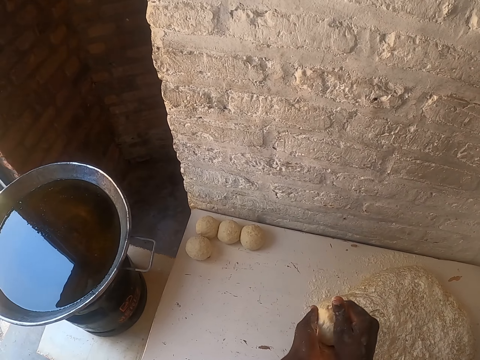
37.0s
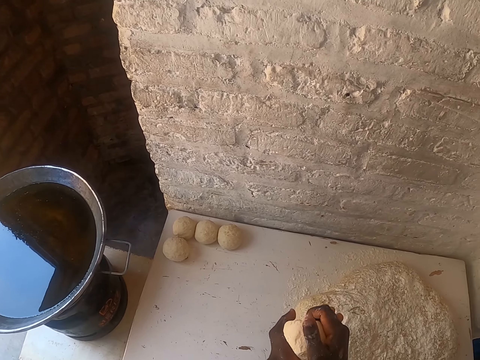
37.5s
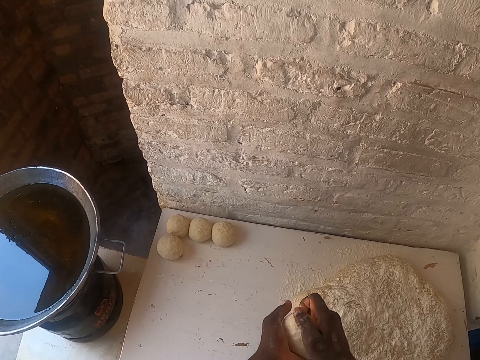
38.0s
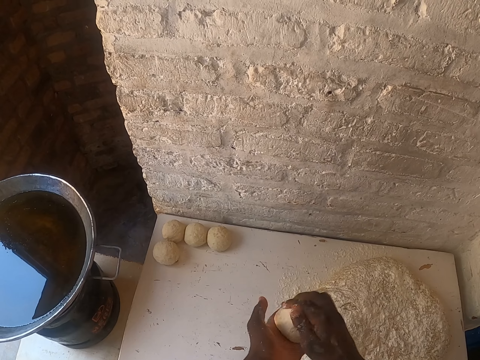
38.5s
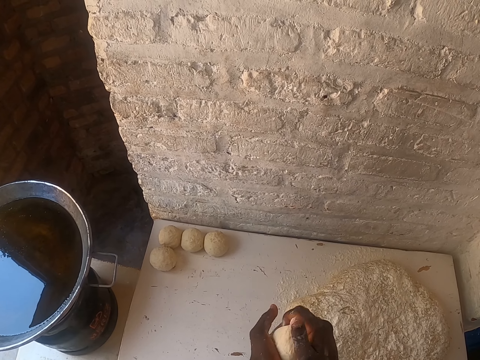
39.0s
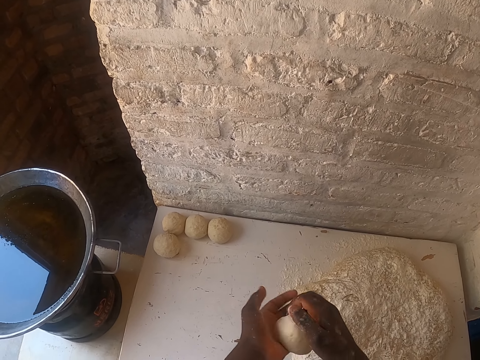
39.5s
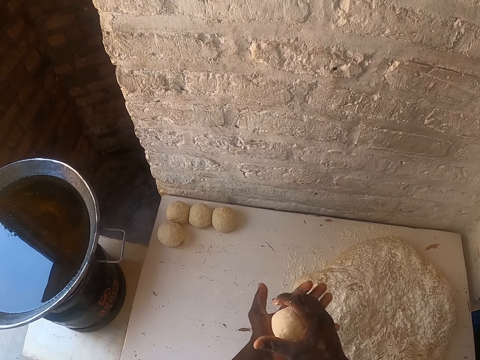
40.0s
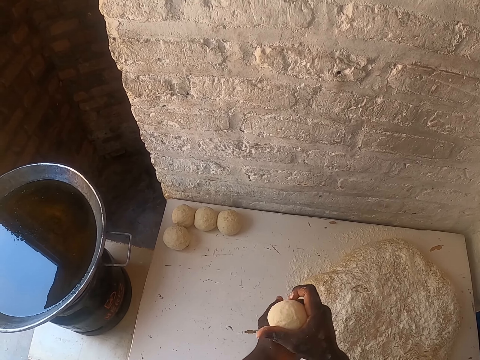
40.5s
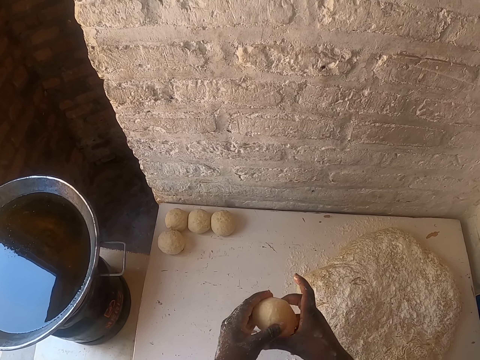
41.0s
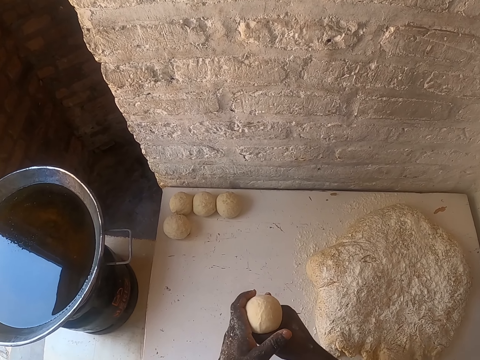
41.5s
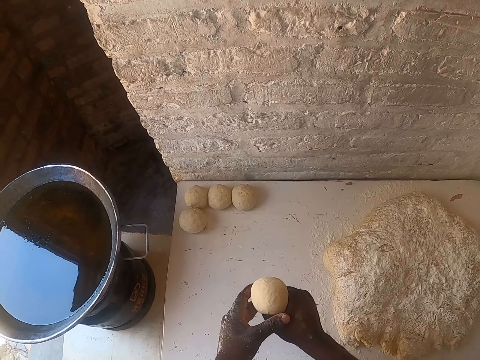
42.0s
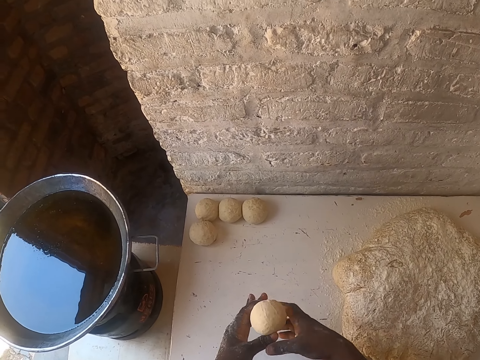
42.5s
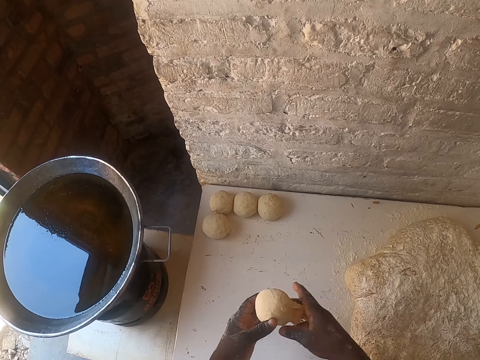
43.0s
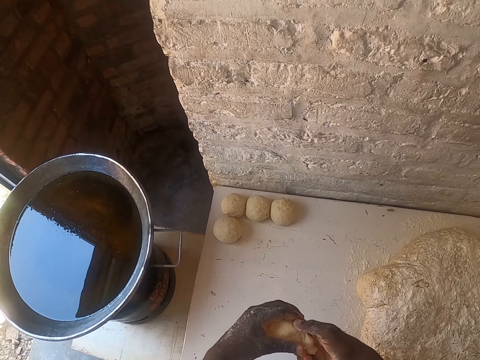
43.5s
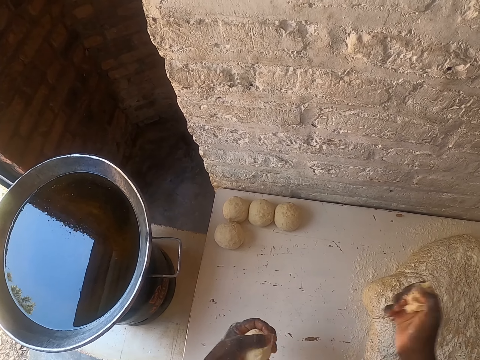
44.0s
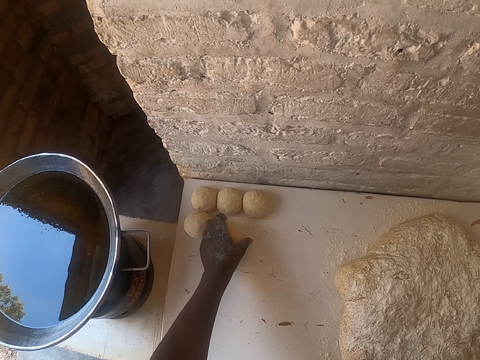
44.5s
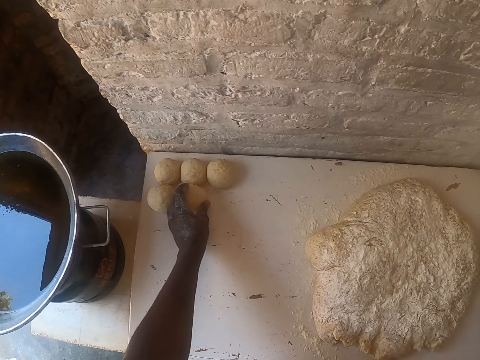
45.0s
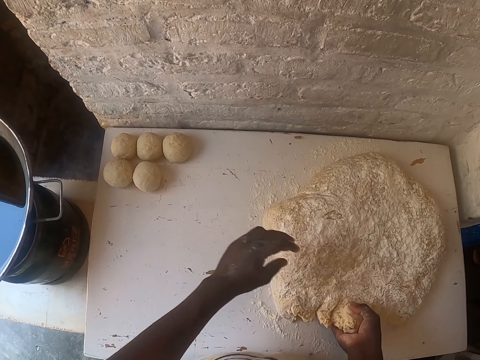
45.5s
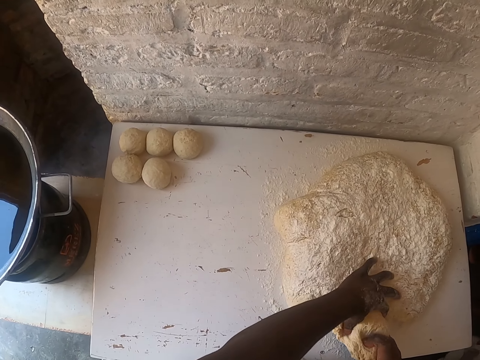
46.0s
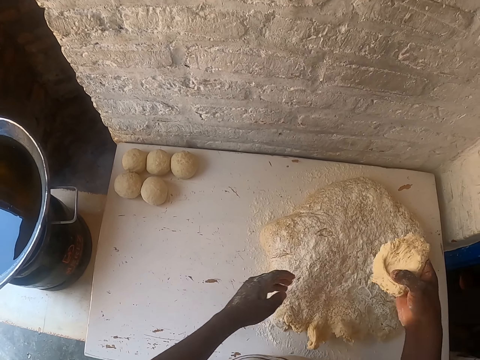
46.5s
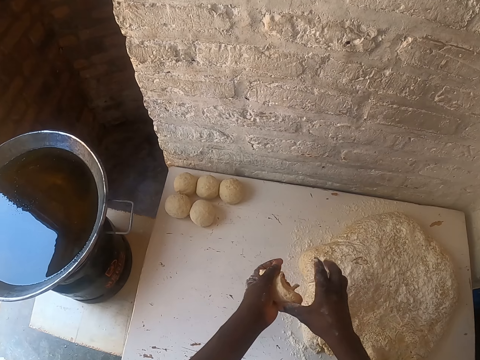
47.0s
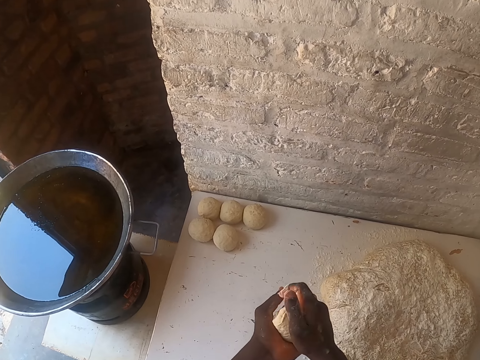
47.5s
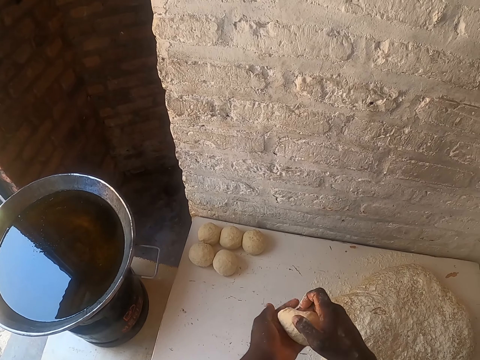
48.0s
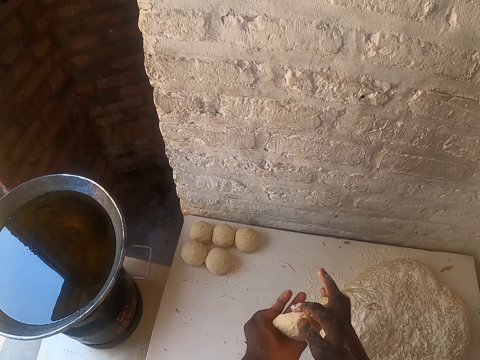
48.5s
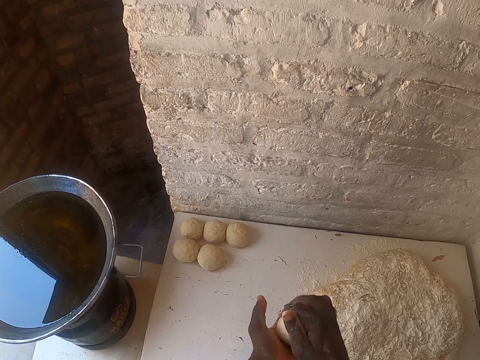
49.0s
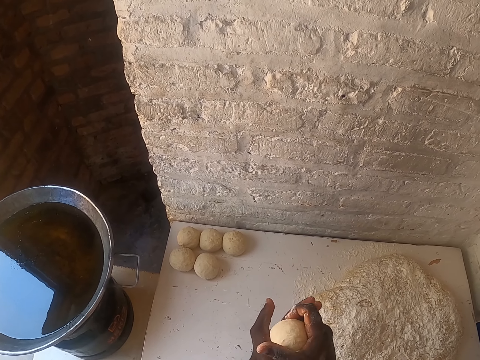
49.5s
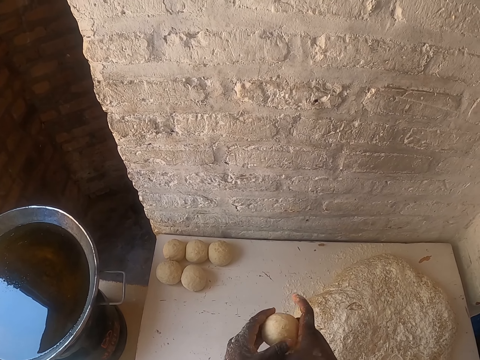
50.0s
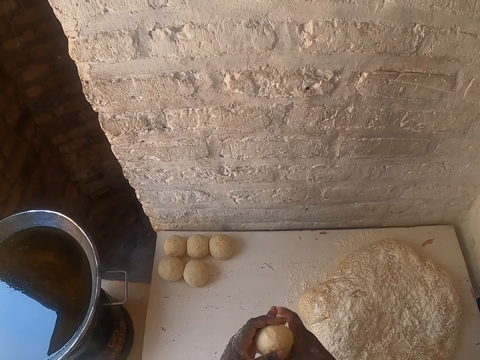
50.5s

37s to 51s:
The camera wearer cuts the dough. They place the dough on the table. They cut the dough with the hand. They shape the dough.

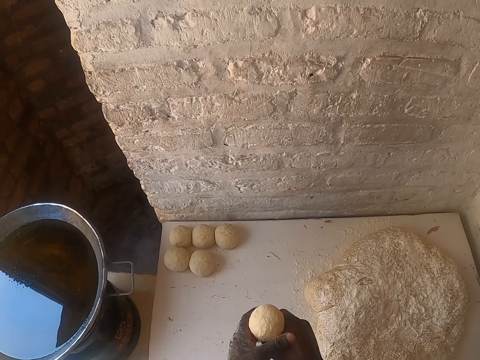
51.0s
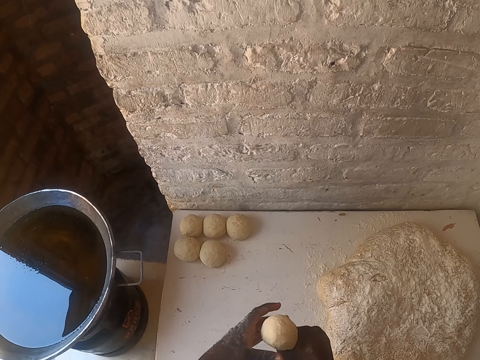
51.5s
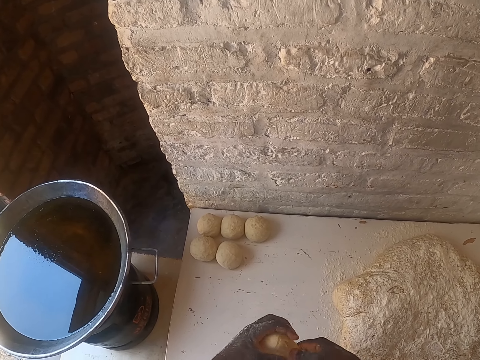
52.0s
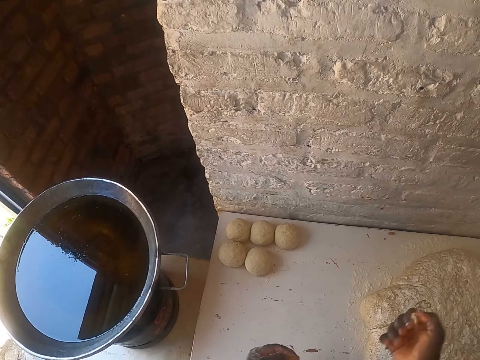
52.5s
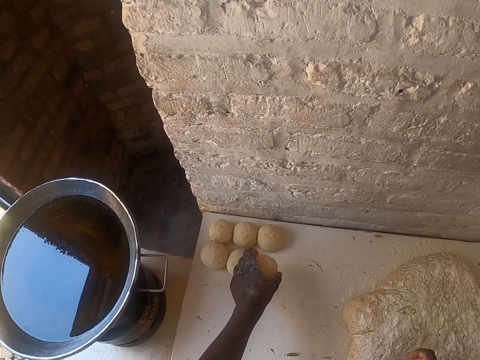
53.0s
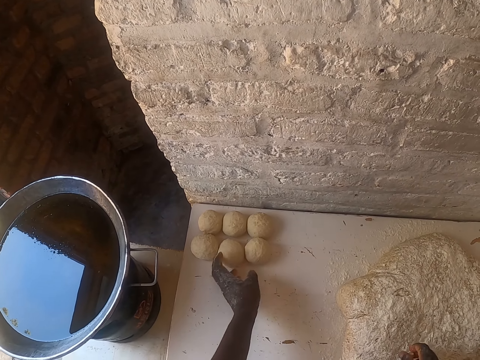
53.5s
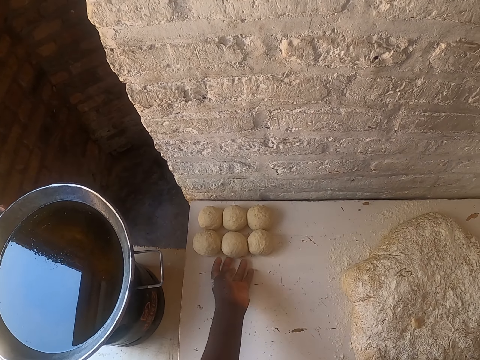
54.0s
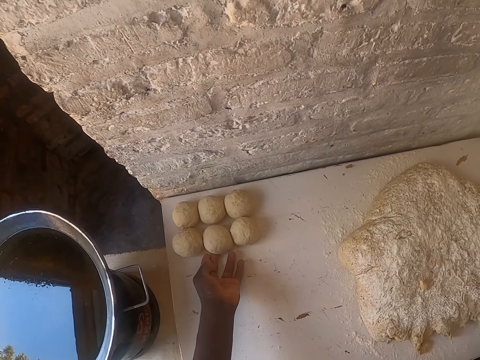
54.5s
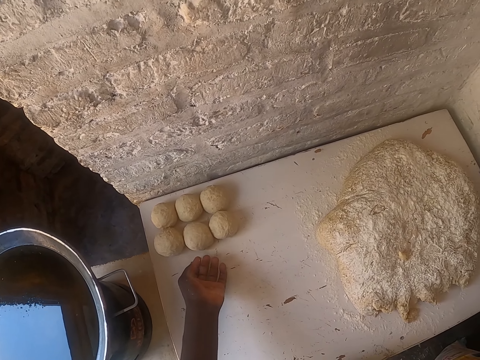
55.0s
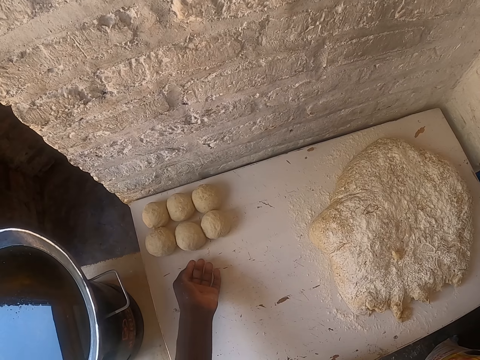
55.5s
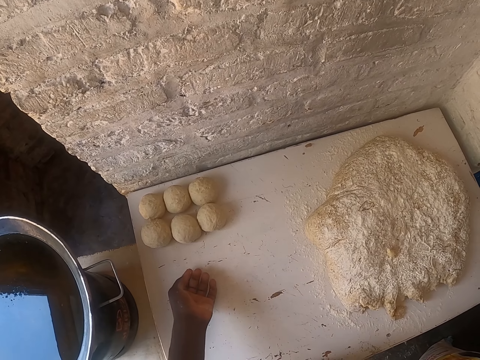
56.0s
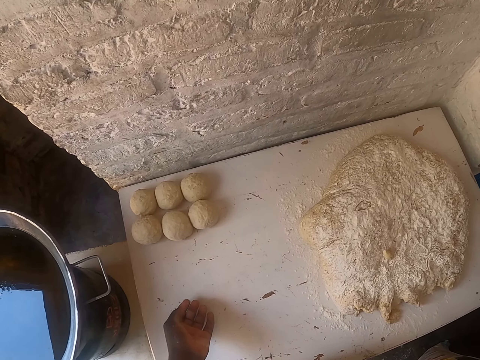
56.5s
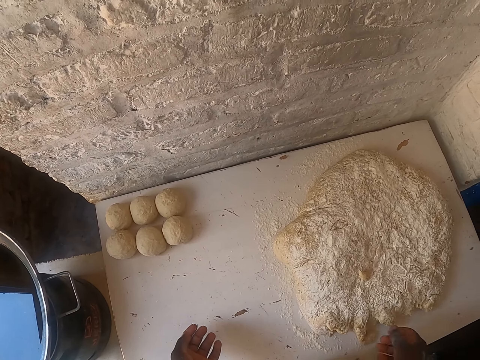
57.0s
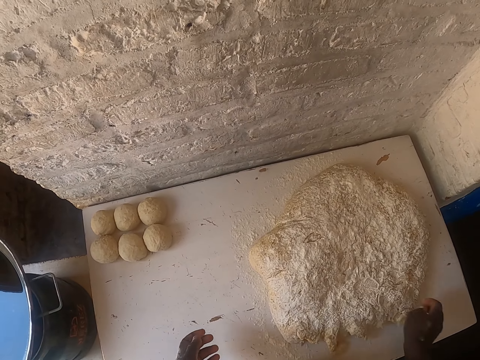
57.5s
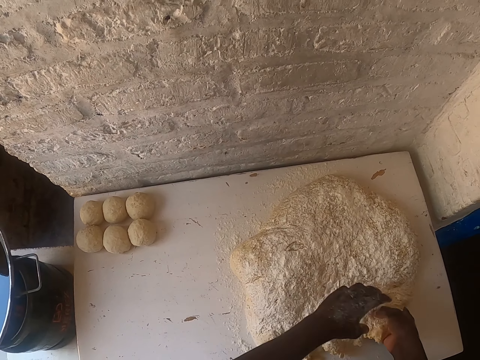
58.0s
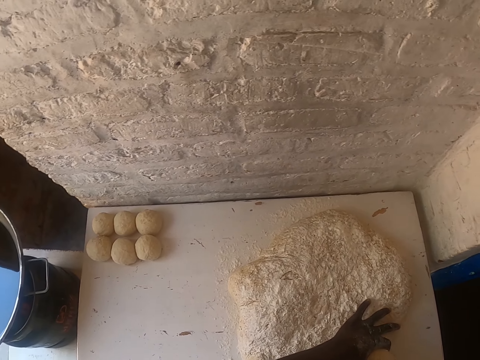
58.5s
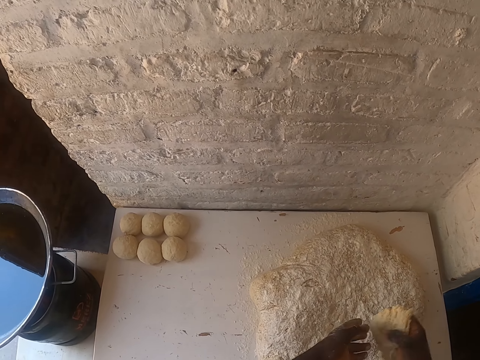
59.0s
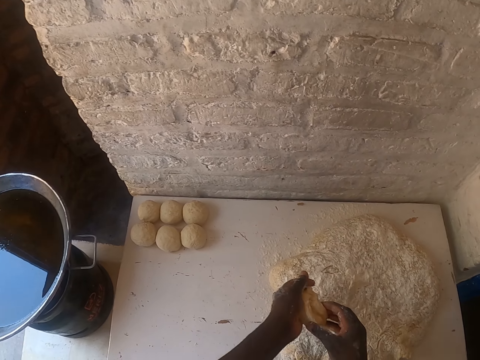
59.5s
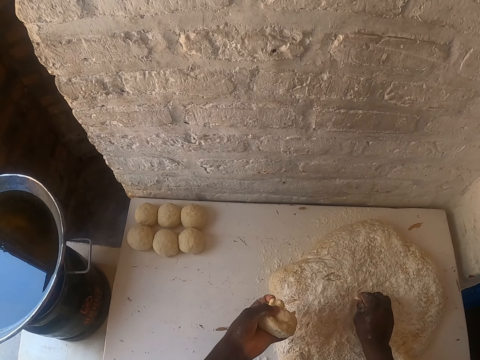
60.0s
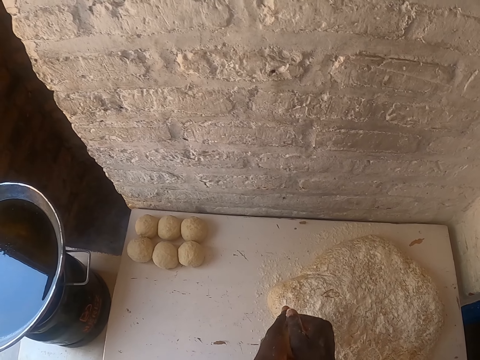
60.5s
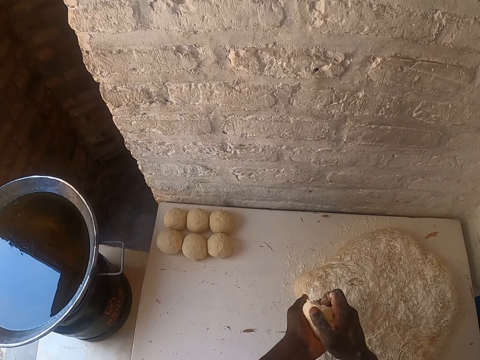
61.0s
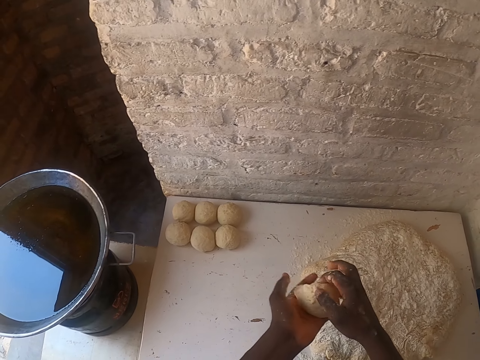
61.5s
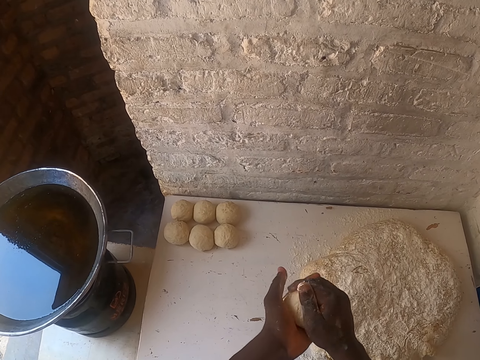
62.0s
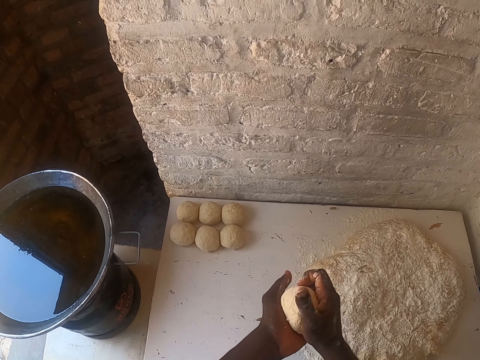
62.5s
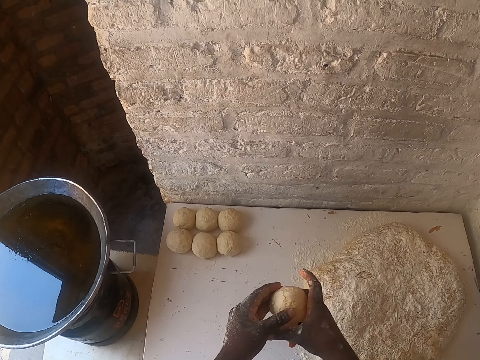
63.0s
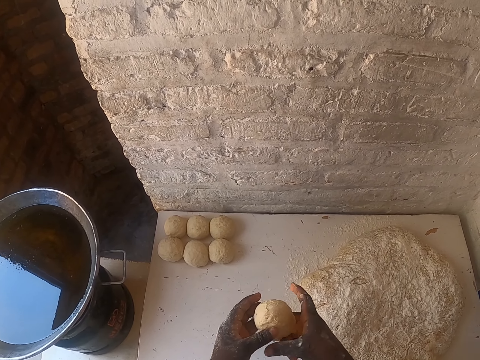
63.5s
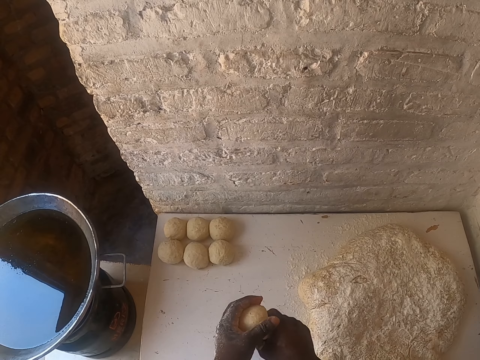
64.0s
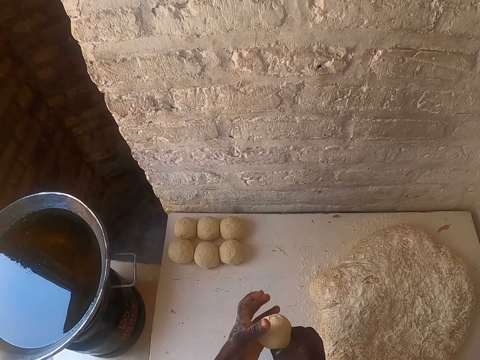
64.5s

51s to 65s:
The camera wearer cuts the dough. They place the dough on the table. They cut the dough with the hand. They pick a small dough. They shape the dough.
